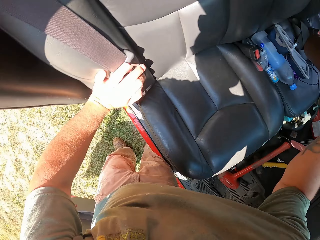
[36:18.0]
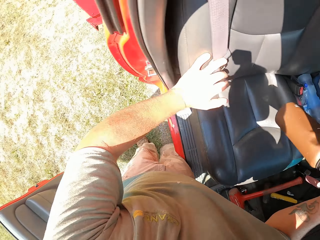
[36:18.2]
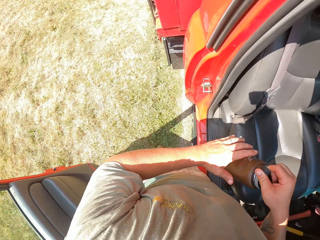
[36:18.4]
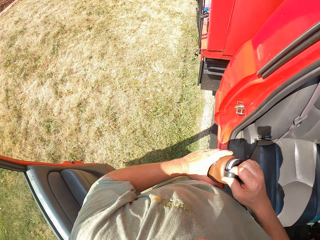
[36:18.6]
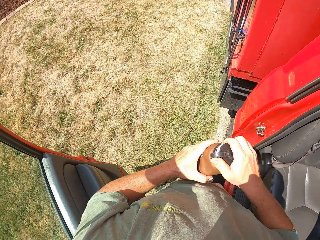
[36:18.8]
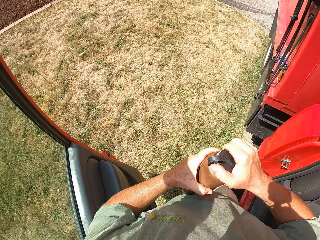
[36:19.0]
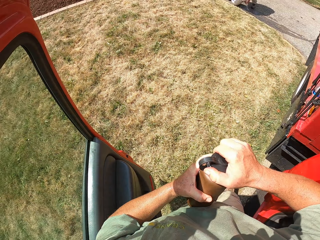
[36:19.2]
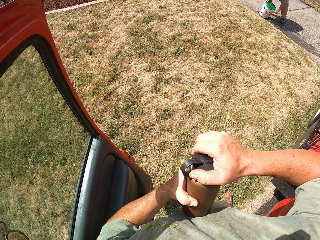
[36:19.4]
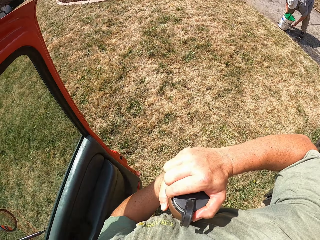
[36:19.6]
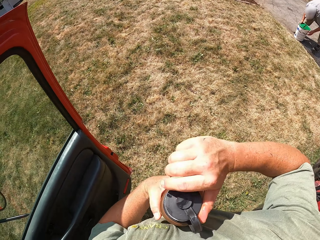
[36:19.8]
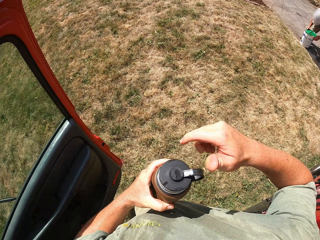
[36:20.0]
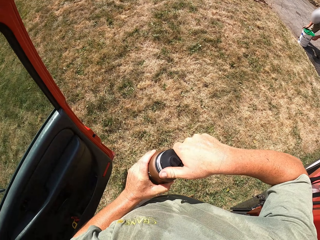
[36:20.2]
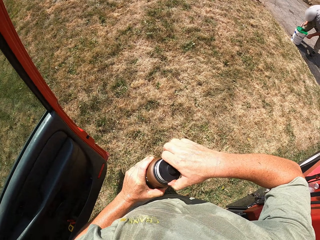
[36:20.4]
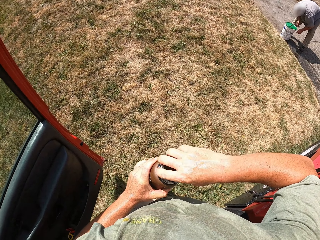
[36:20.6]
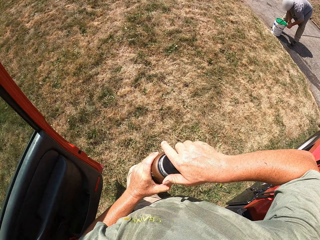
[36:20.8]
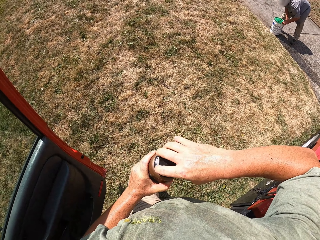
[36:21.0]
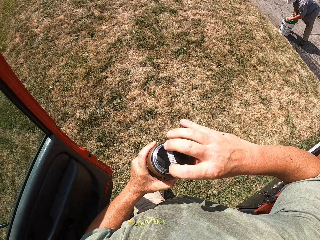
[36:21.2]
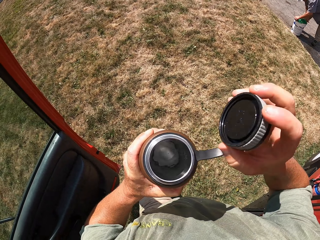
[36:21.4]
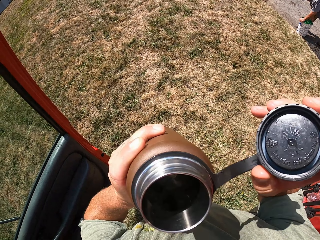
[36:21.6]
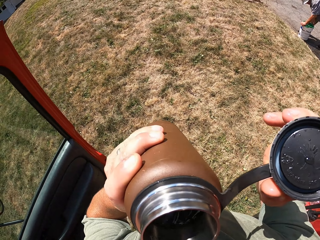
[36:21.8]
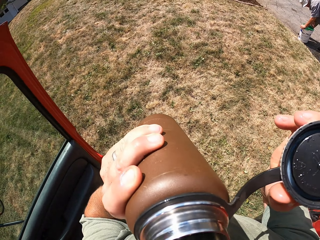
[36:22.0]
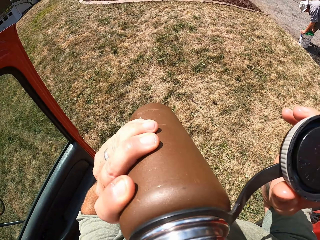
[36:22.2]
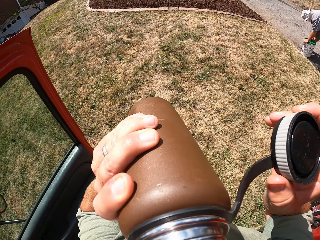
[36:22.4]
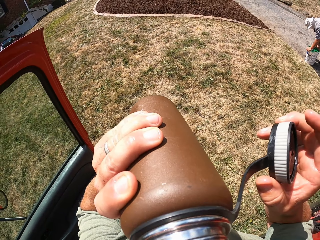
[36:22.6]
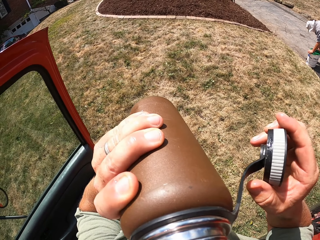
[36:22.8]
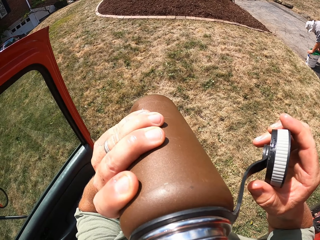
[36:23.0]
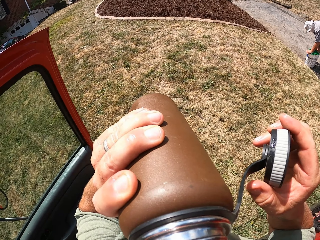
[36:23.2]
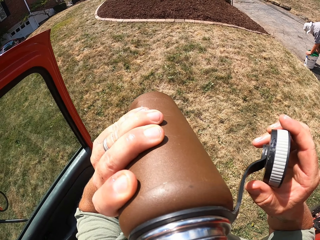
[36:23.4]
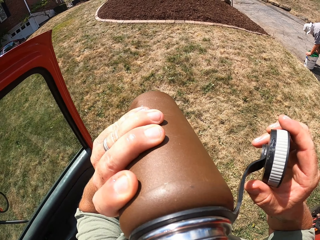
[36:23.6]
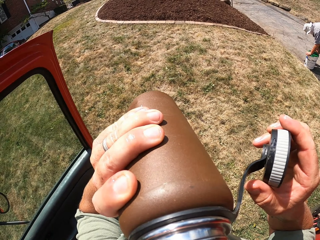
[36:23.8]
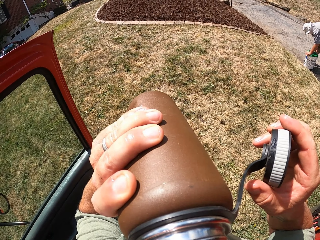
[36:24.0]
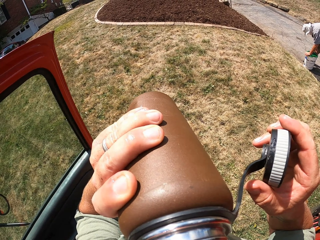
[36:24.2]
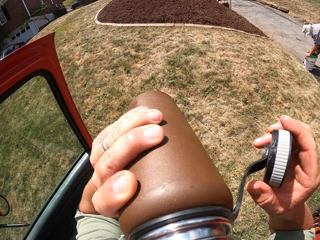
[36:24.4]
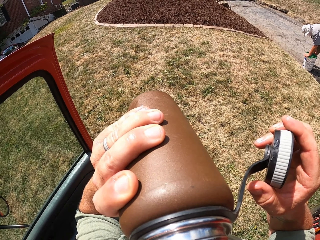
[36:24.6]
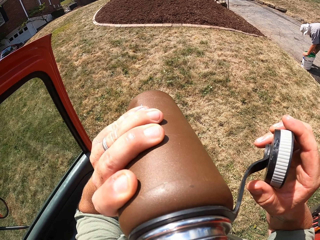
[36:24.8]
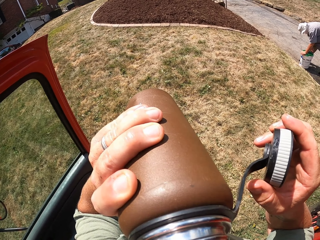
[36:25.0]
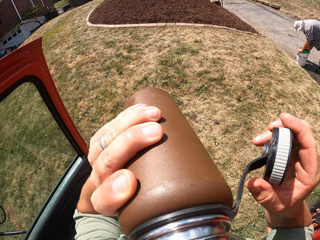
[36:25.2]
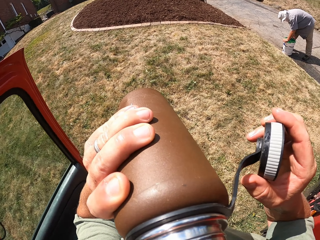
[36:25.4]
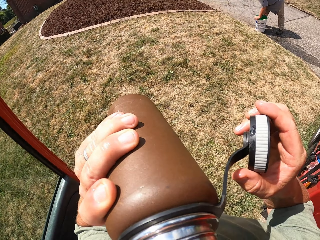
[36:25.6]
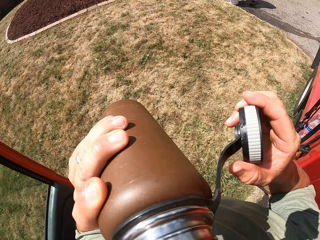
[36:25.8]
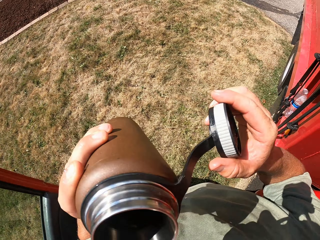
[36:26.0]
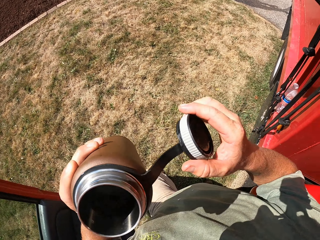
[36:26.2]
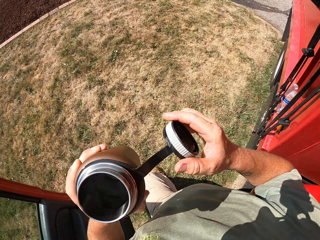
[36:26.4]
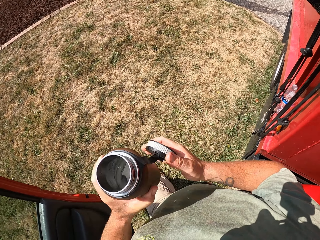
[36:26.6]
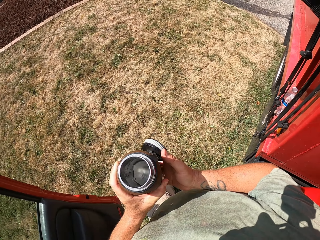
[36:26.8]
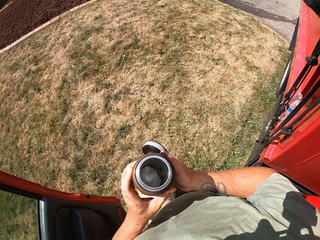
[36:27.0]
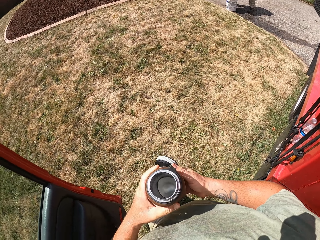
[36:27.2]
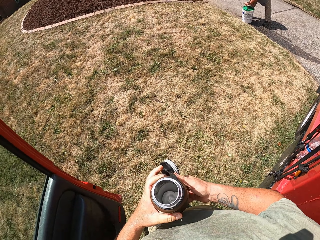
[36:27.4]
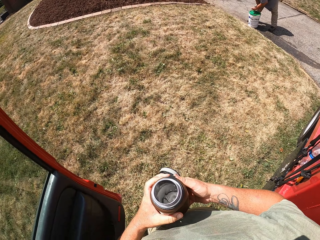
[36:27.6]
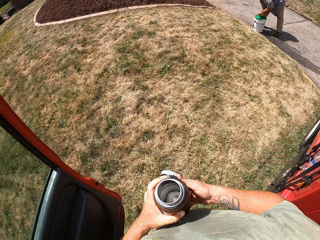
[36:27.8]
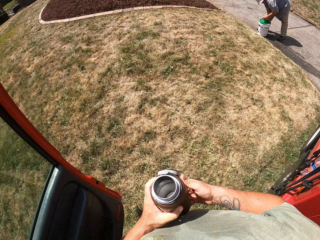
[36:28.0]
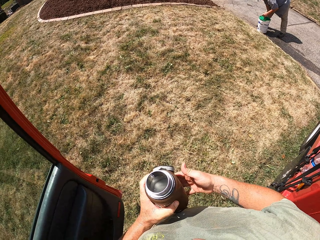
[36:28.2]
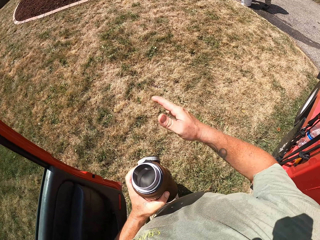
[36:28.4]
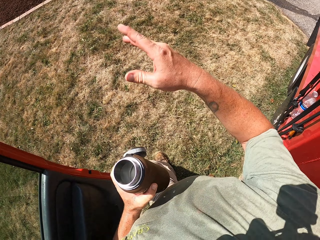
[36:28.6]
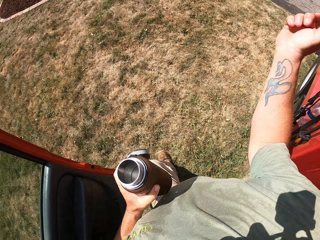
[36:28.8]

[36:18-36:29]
The camera wearer picks up a water bottle from the truck. They open the bottle. They drink water from the water bottle.

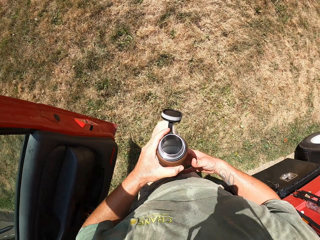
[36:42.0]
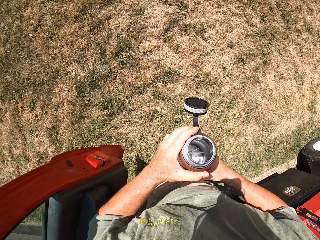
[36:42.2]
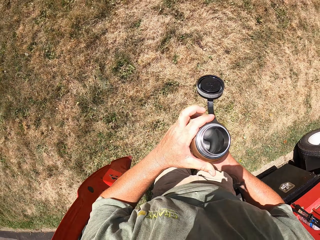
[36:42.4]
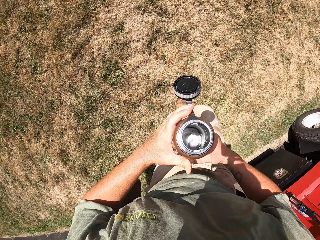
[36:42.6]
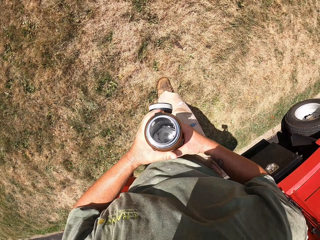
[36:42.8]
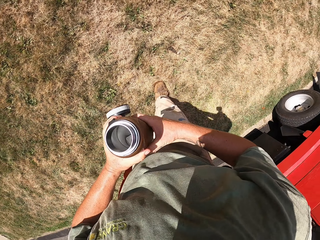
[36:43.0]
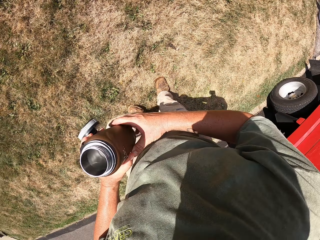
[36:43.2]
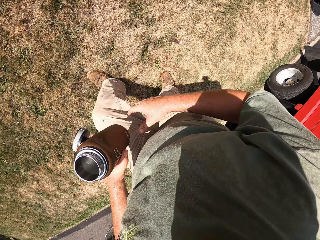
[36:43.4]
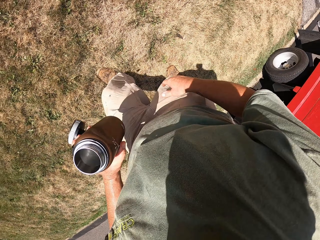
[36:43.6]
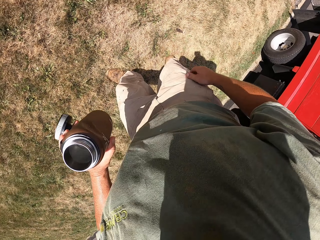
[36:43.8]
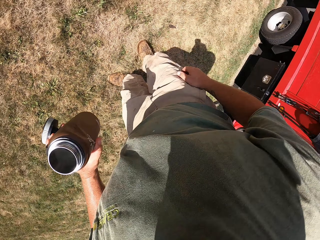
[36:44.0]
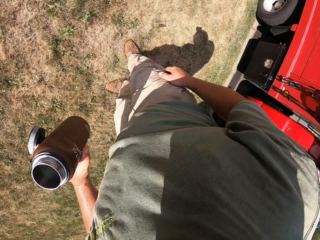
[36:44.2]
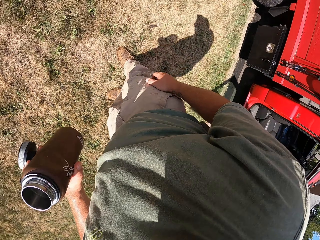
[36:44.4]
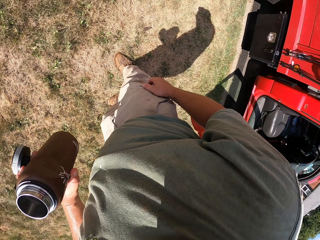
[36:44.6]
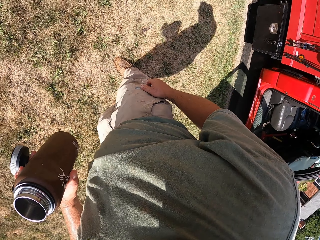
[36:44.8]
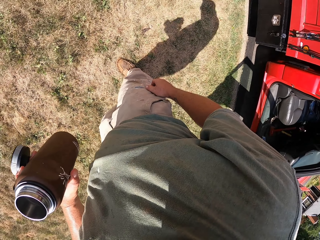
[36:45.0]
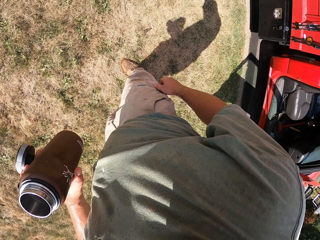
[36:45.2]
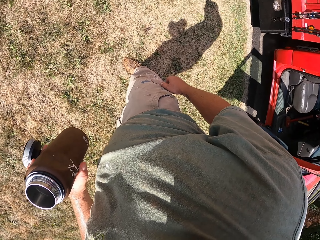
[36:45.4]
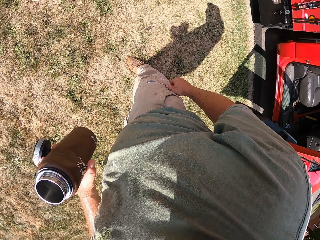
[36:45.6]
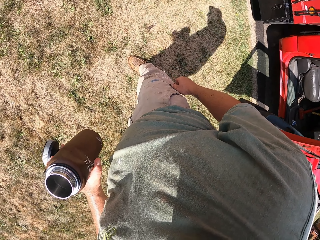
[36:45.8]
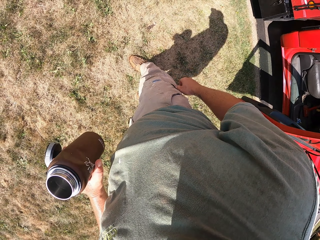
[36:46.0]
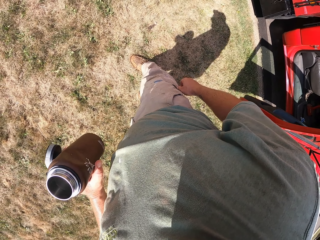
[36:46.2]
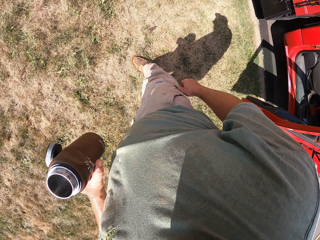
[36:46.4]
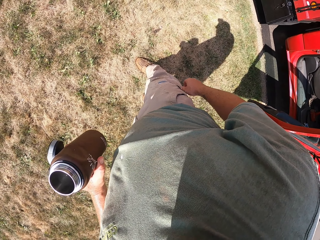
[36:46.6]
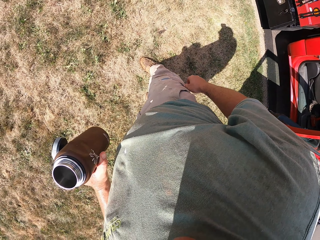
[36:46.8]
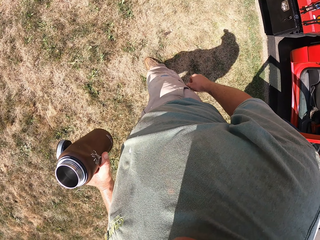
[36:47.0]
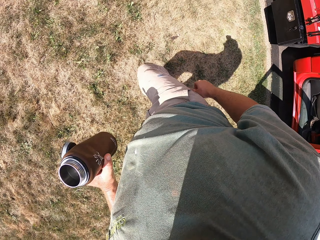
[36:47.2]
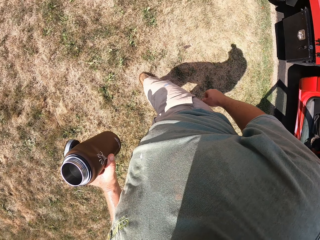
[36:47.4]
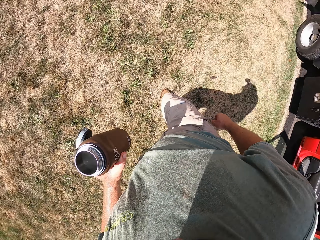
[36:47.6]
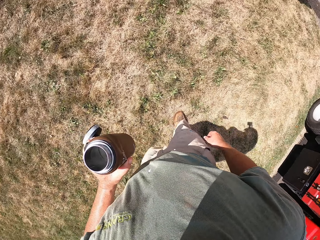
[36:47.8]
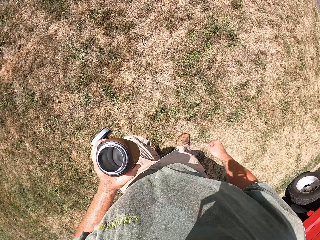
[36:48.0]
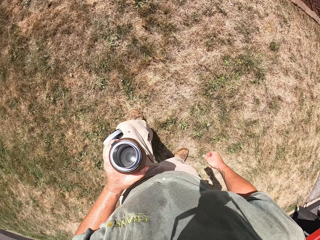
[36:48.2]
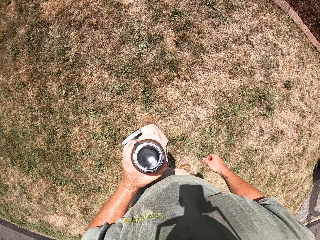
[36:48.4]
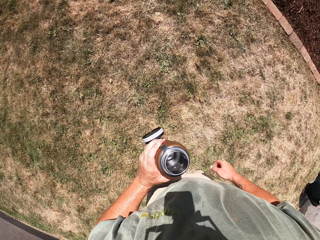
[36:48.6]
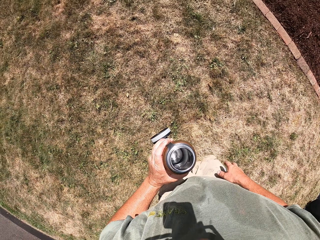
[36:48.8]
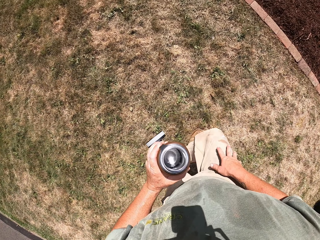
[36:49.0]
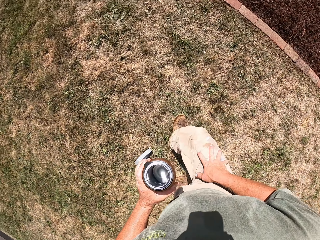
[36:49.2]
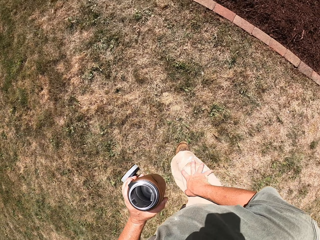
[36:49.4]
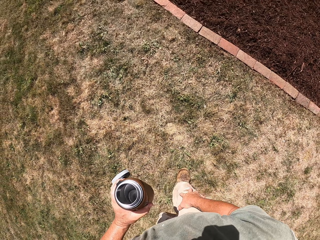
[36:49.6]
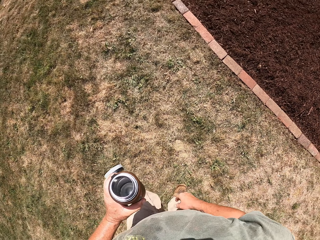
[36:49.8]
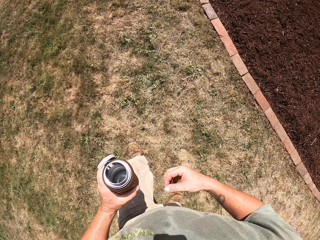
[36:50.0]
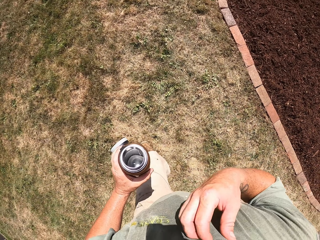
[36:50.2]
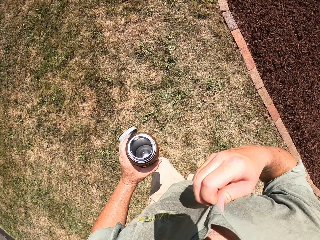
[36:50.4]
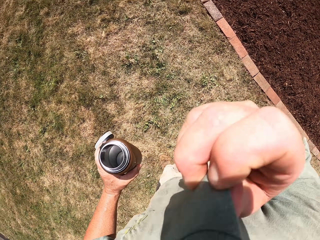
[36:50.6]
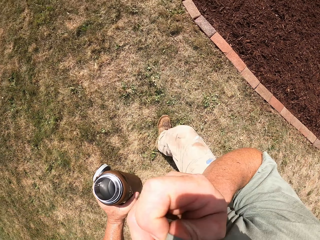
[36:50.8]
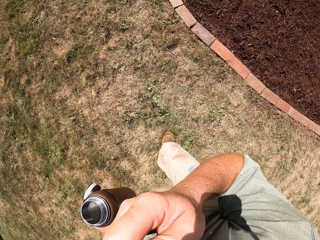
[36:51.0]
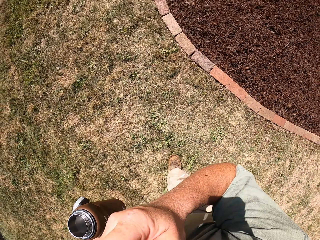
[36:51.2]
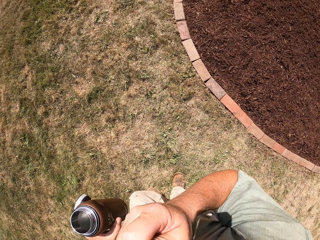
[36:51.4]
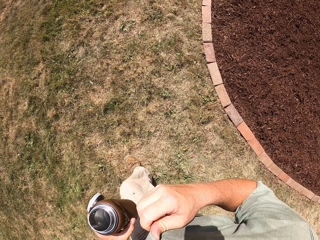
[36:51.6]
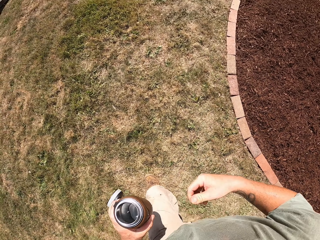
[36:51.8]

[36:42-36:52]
The camera wearer walks away from the truck. He wipes his nose with the t-shirt.
